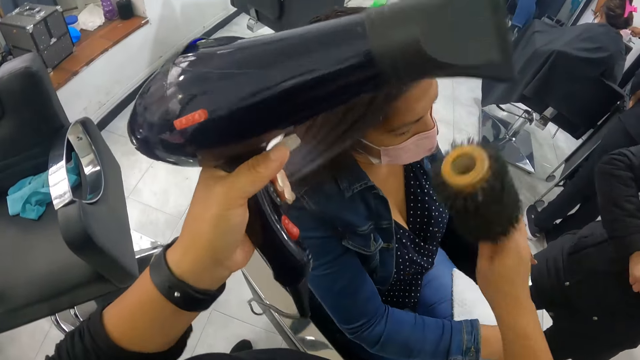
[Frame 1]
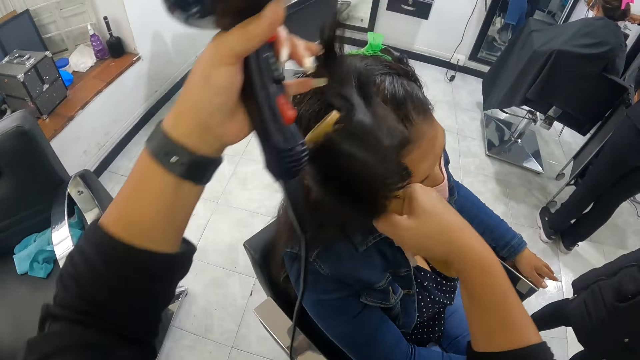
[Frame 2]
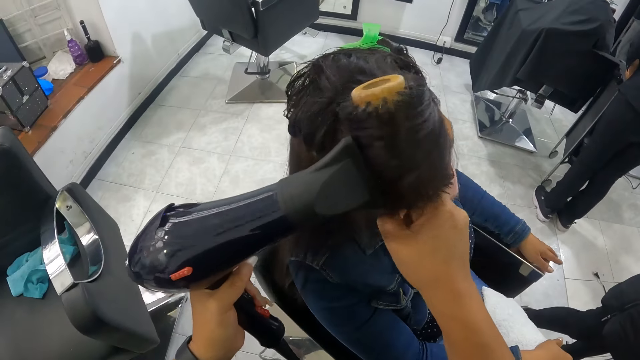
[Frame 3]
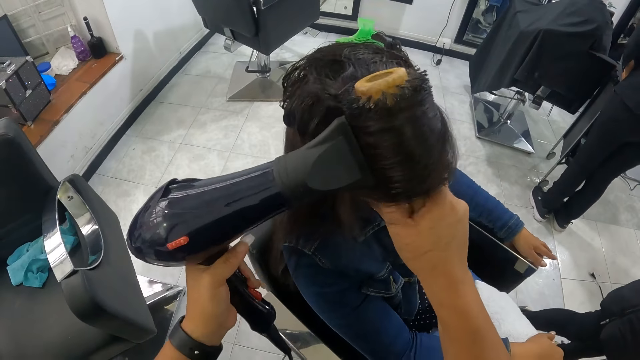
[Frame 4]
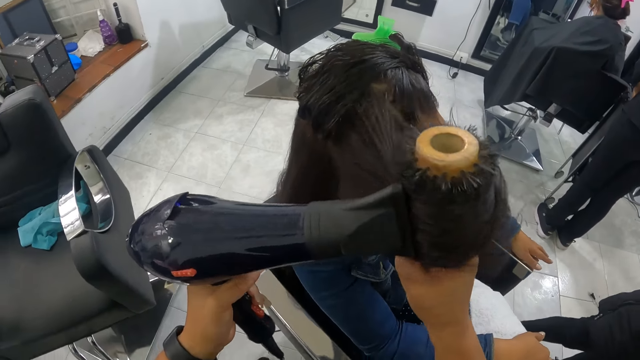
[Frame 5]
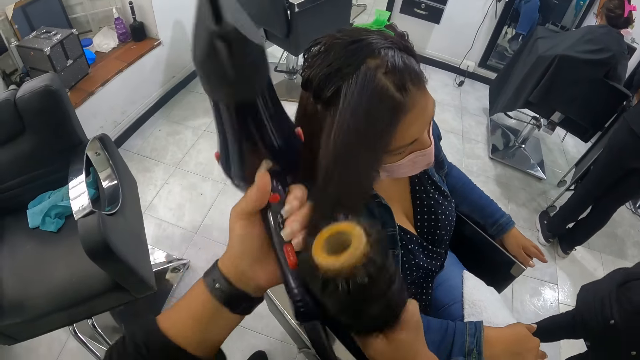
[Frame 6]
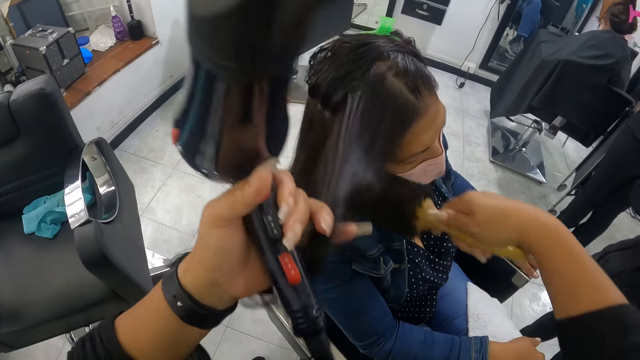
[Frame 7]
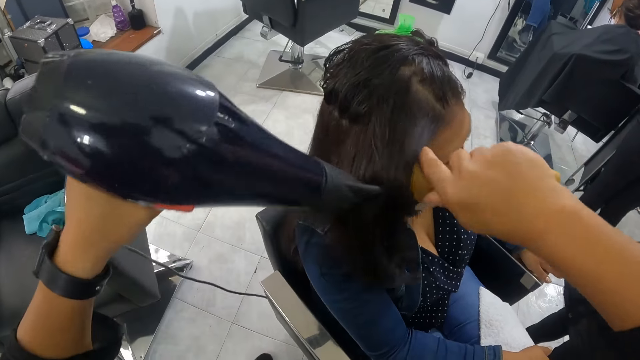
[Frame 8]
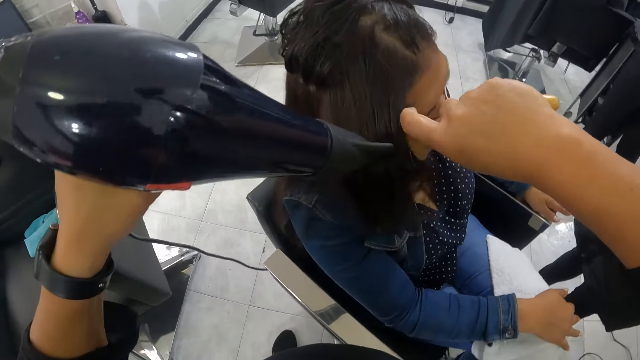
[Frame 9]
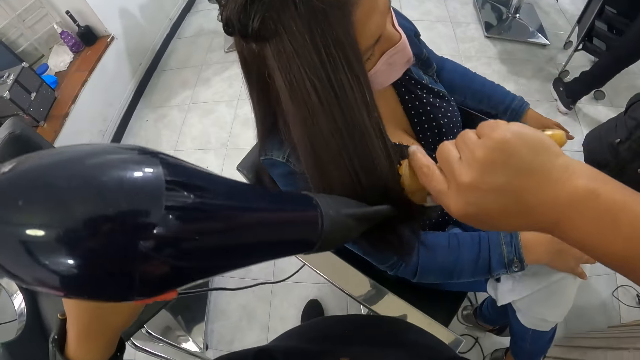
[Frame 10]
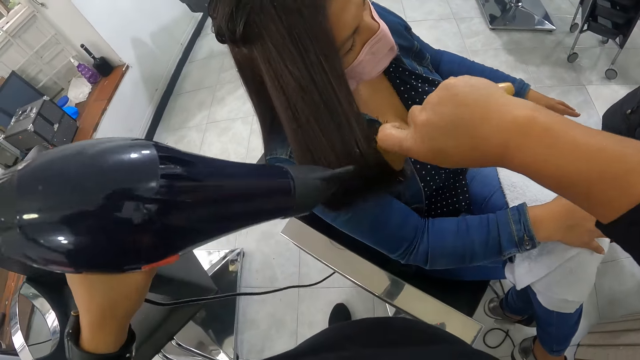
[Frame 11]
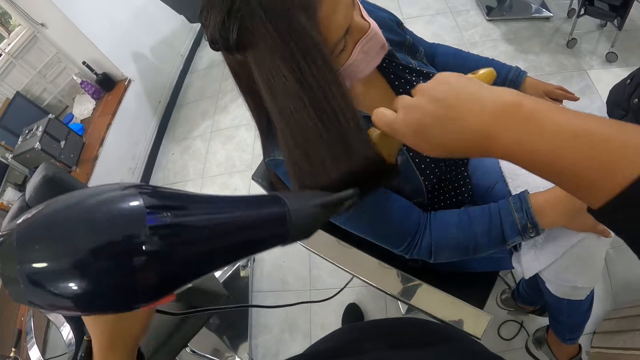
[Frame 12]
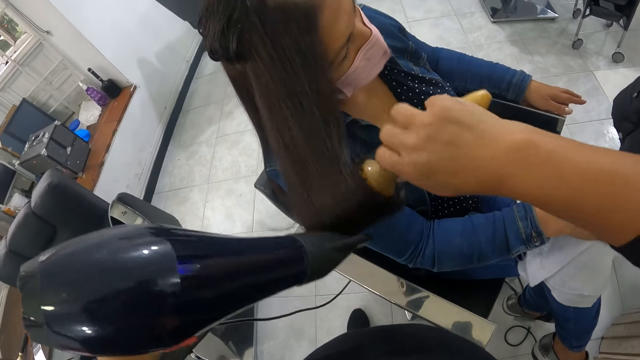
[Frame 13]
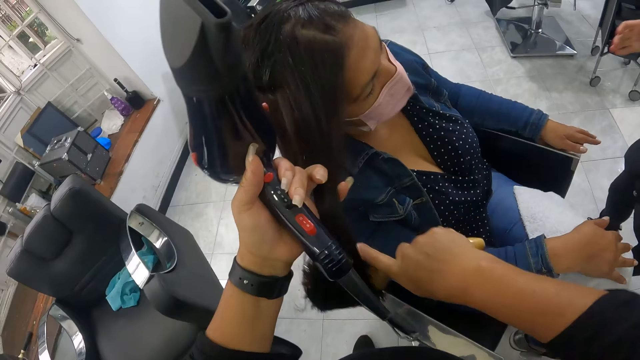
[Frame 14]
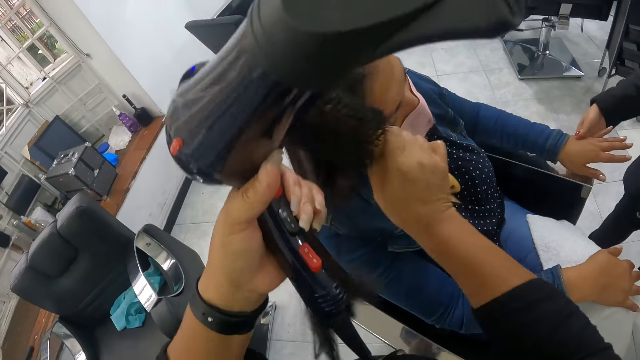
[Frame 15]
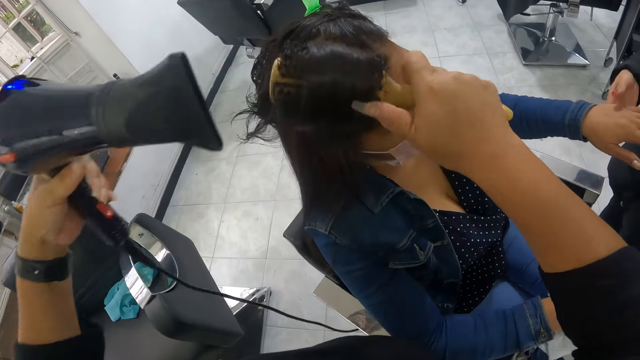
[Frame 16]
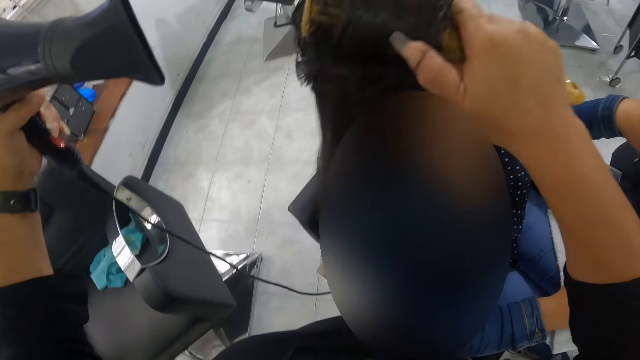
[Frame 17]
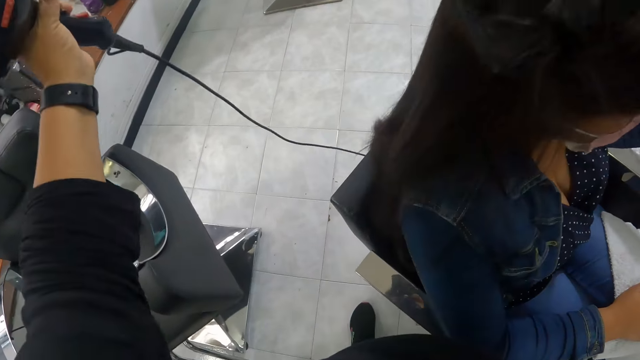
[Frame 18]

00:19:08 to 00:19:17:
The camera wearer holds a woman's hair with her left pinky finger. She combs the woman's hair with the hairbrush in her right hand. She blows the woman's hair with the hair blower in her left hand. She holds the woman's hair with her left pinky finger. She combs the woman's hair with the hairbrush in her right hand. She blows the woman's hair with the hair blower in her left hand. She holds the woman's hair with her left pinky finger. Another woman picks up the first woman's left hand from a chair with her right hand. The camera wearer combs the first woman's hair with the hairbrush in her right hand.

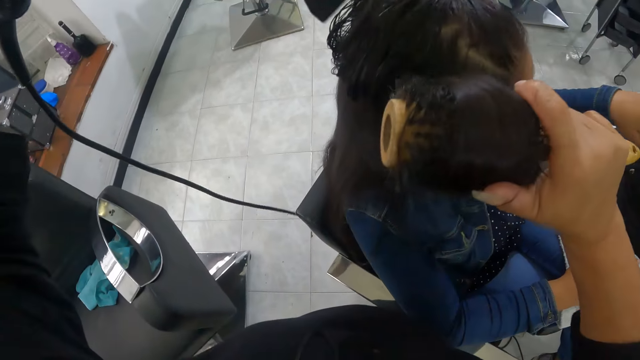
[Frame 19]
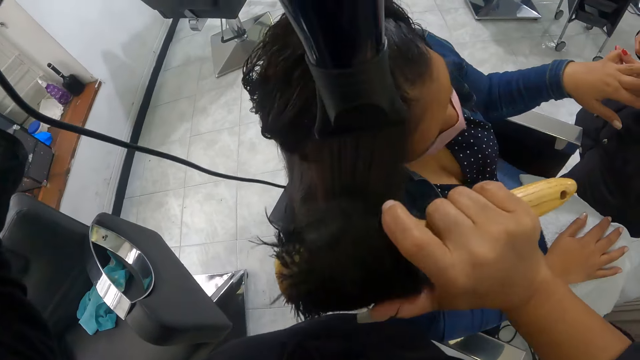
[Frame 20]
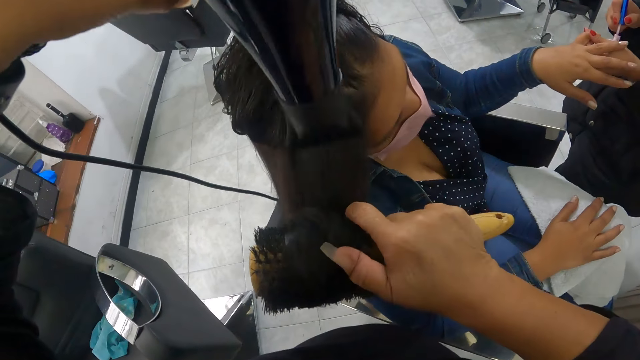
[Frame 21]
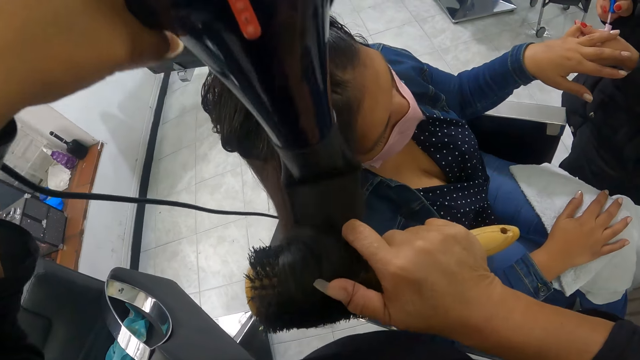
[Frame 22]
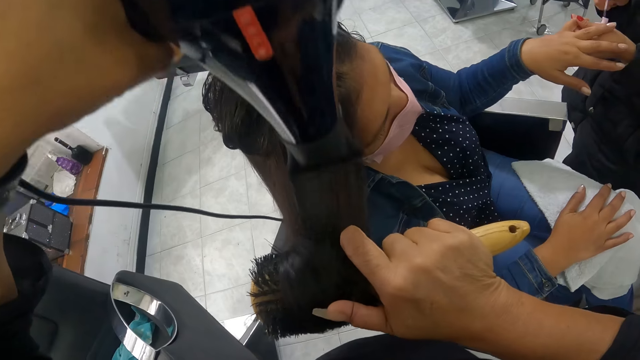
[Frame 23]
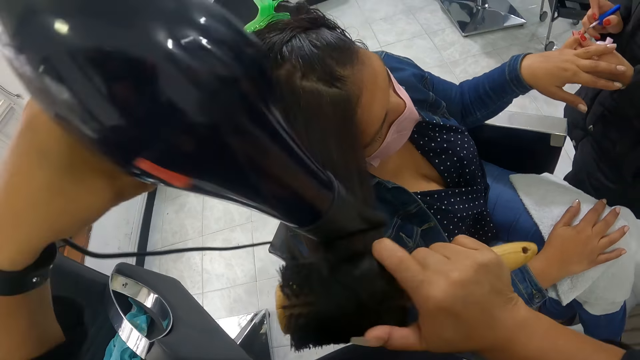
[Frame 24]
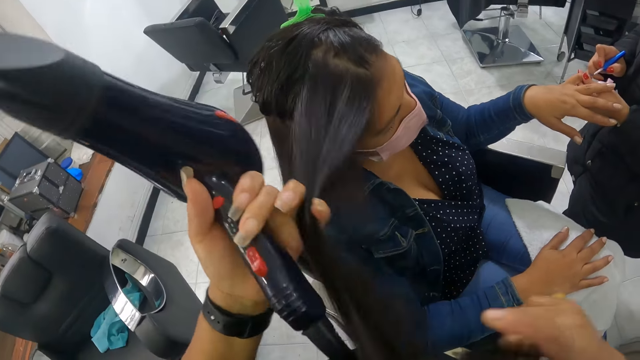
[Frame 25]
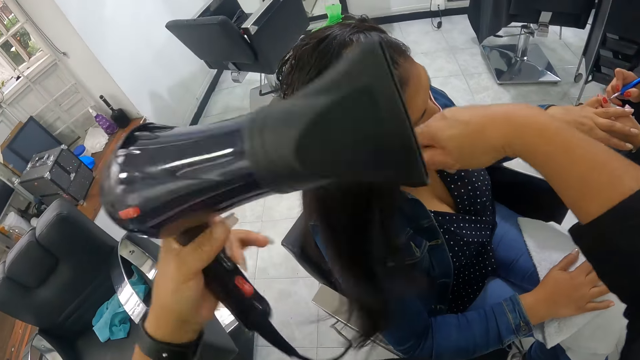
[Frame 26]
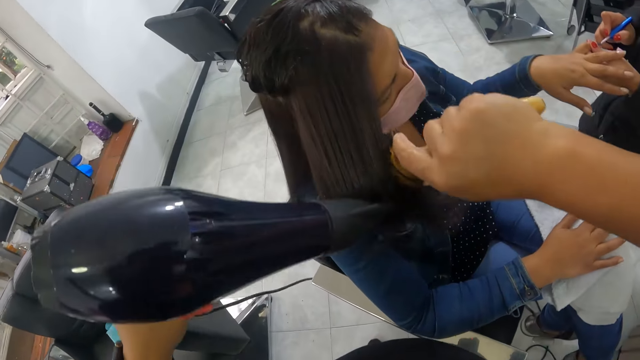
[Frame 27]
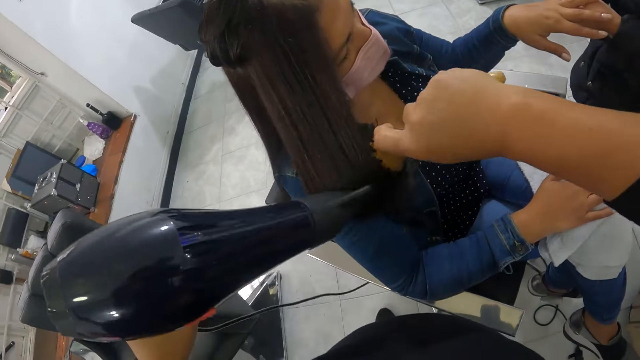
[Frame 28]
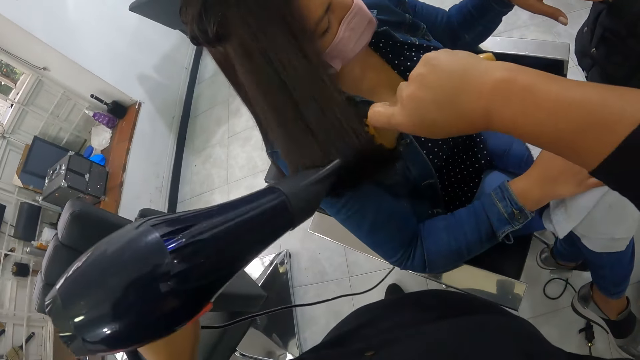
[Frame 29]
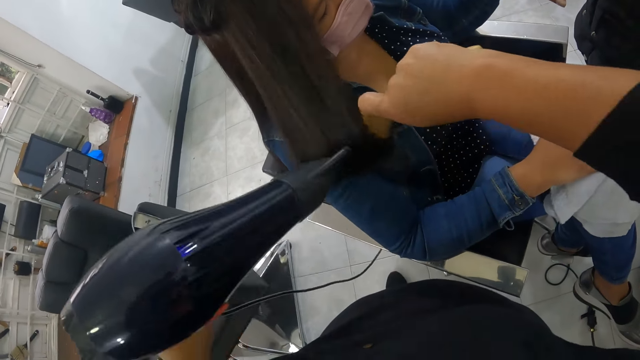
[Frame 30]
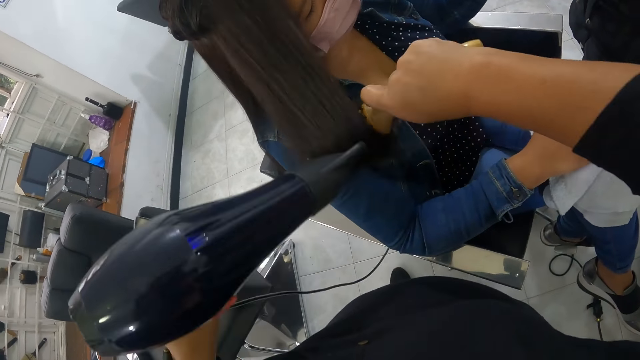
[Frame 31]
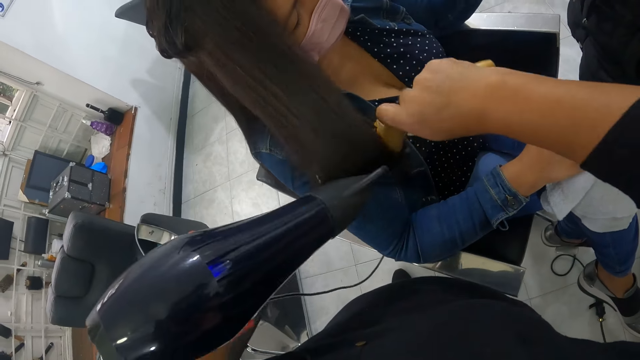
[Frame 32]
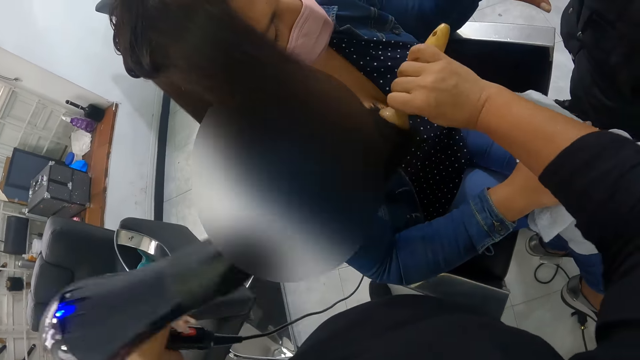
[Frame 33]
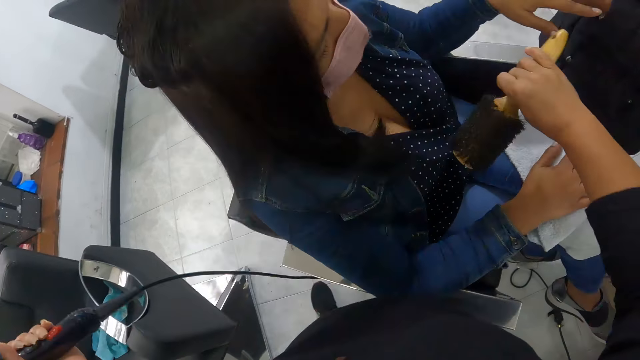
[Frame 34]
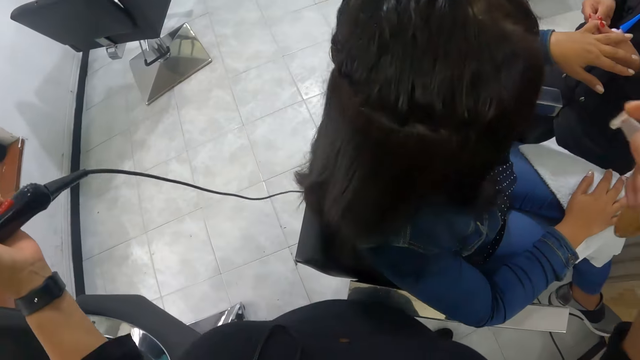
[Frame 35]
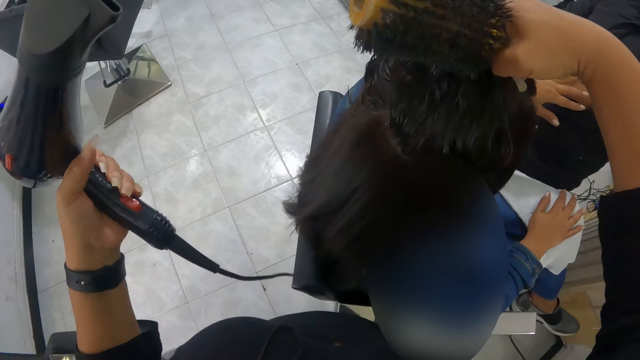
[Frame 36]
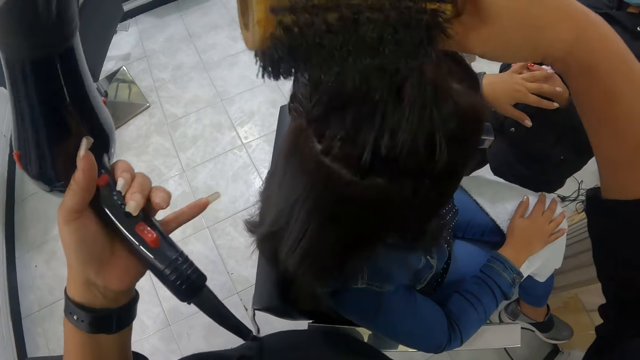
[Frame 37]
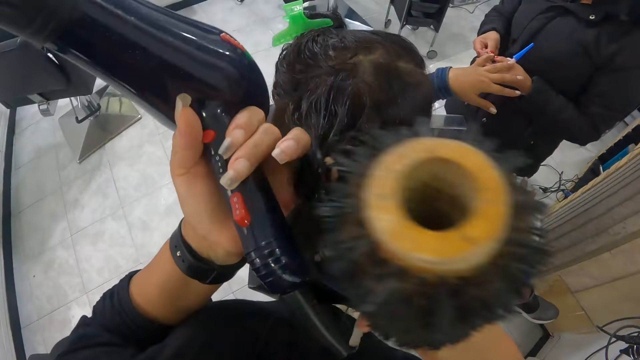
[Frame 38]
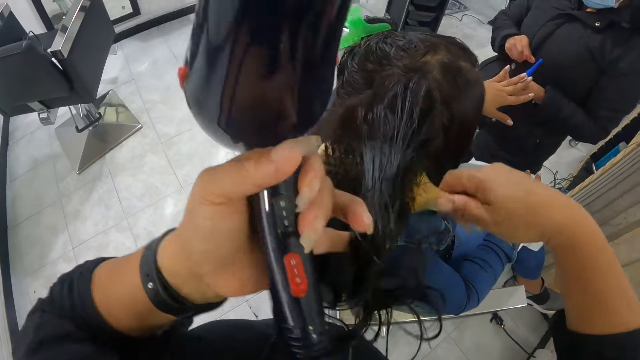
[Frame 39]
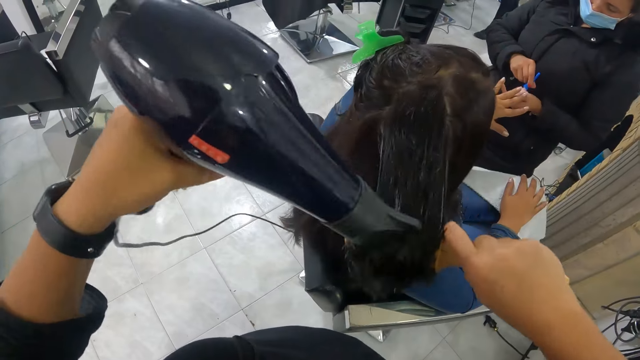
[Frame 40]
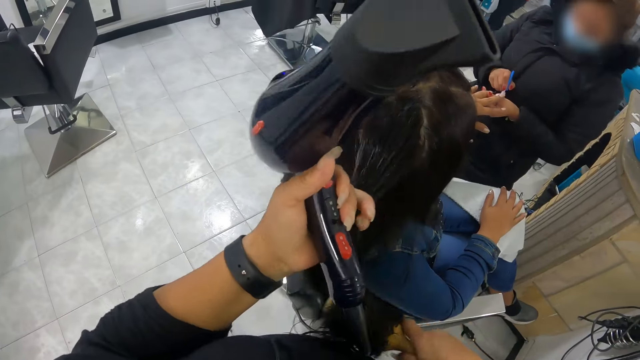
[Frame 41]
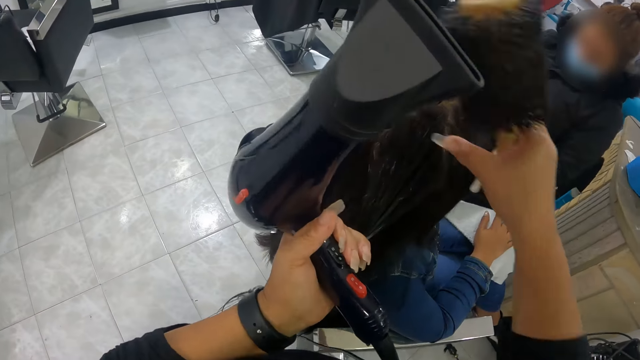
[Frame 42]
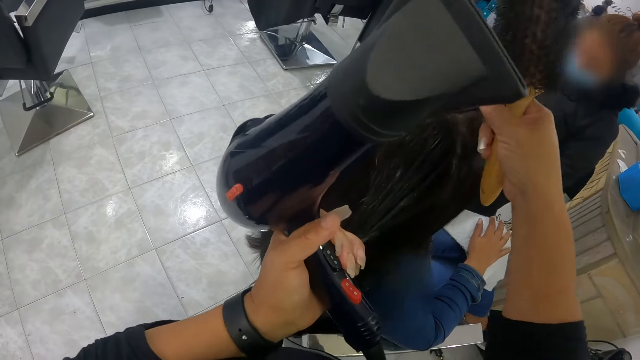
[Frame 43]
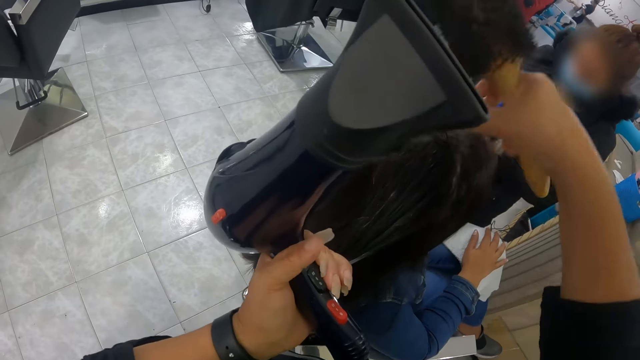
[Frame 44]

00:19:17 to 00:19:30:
The camera wearer blows the woman's hair with the hair blower in her left hand. Another woman takes paint from a nail polish with a nail polish brush in her right hand. The other woman paints the first woman's left pinky finger with the nail polish brush in her right hand. The camera wearer holds the first woman's hair with her left pinky finger. She combs the first woman's hair with the hairbrush in her right hand. She blows the first woman's hair with the hair blower in her left hand. She picks the first woman's hair with her right hand. She holds the first woman's hair with her left hand. She combs the first woman's hair with the hairbrush in her right hand. She blows the first woman's hair with the hair blower in her left hand. She holds the first woman's hair with her left pinky finger. The other woman takes paint from the nail polish with the nail polish brush in her right hand. The camera wearer untangles the first woman's hair with her right hand.
